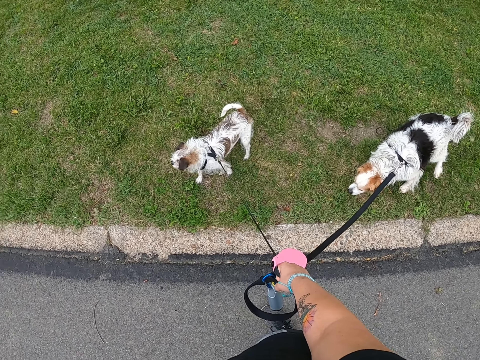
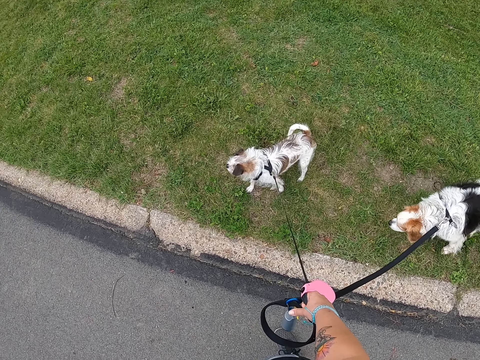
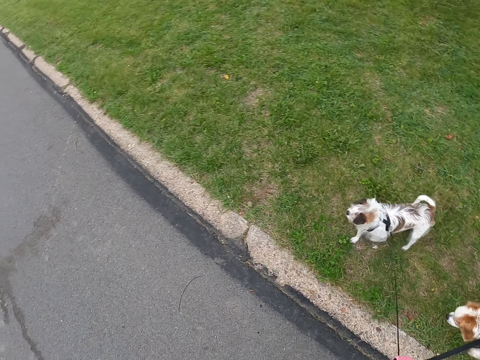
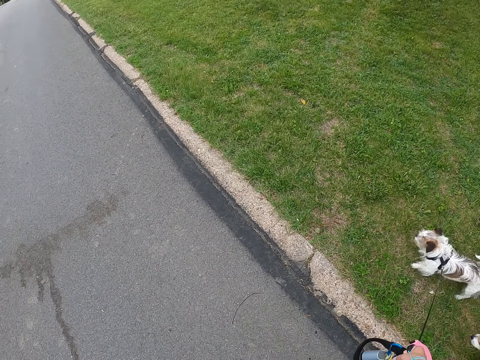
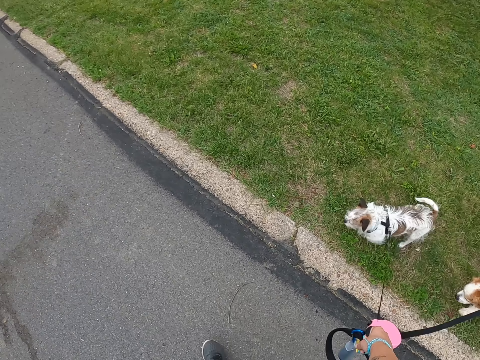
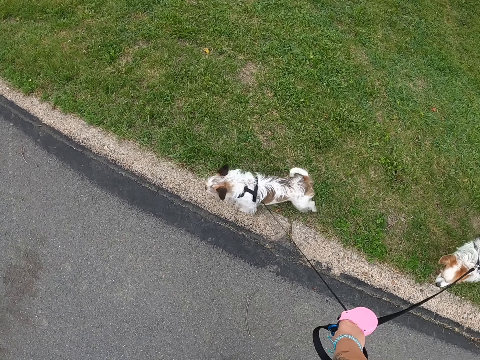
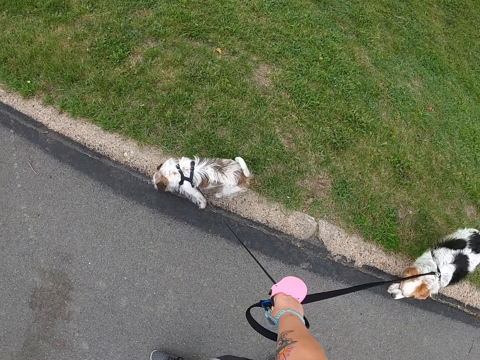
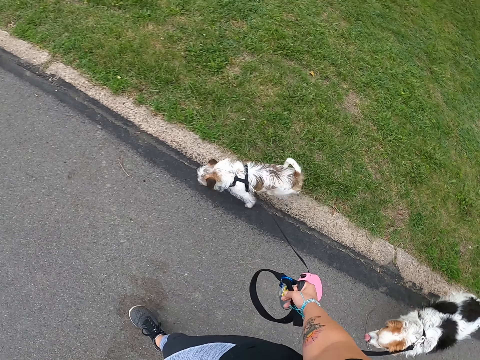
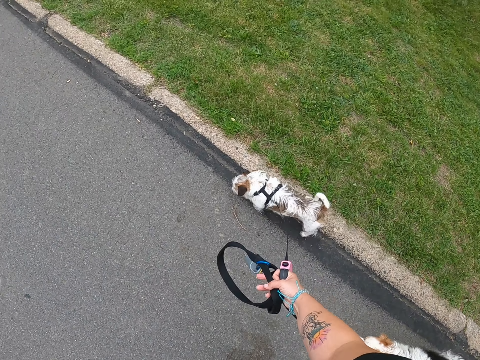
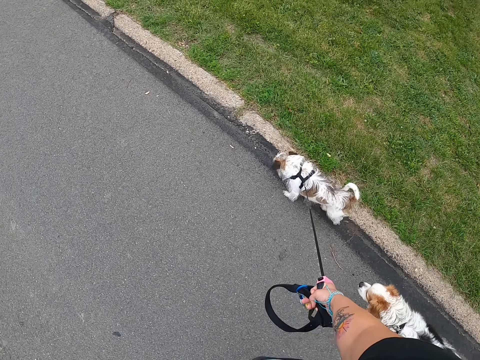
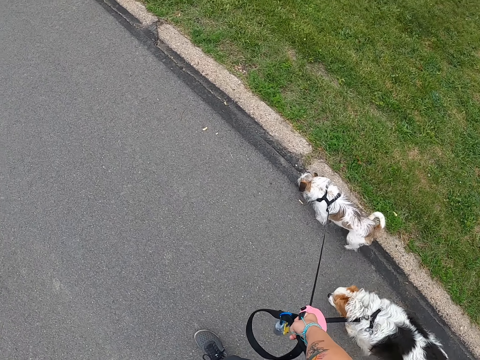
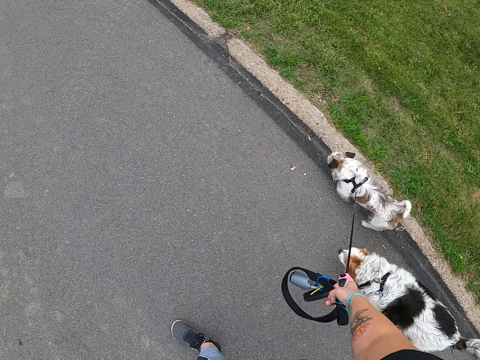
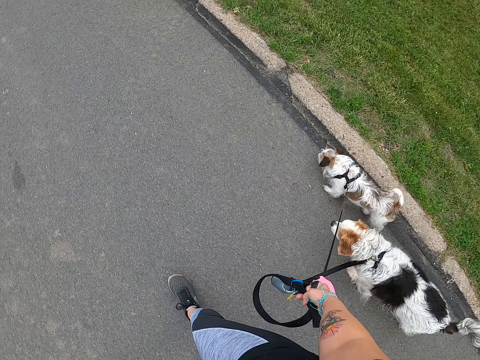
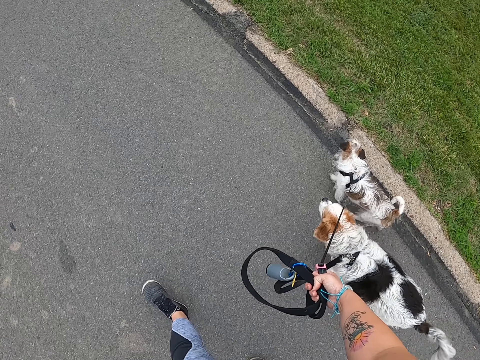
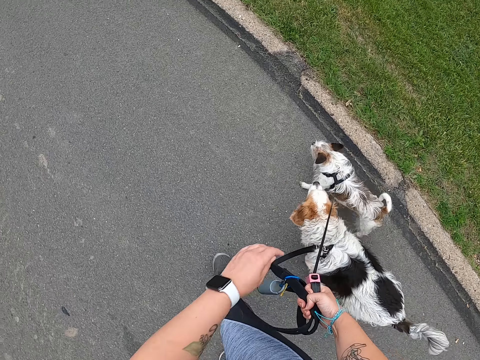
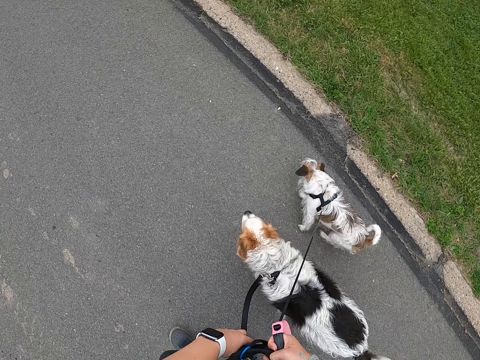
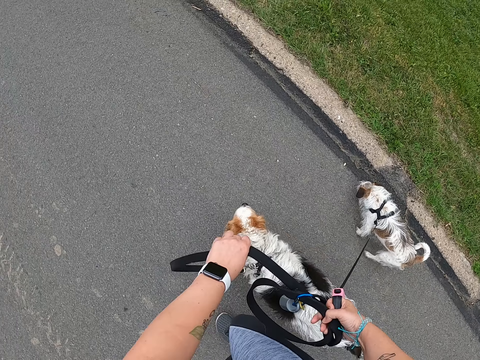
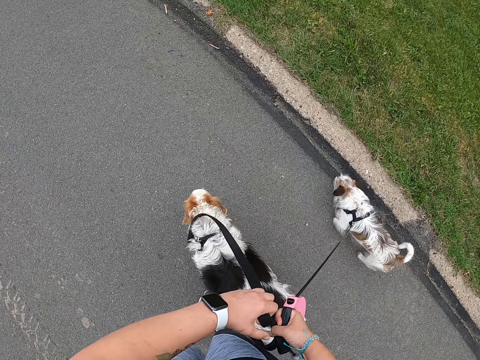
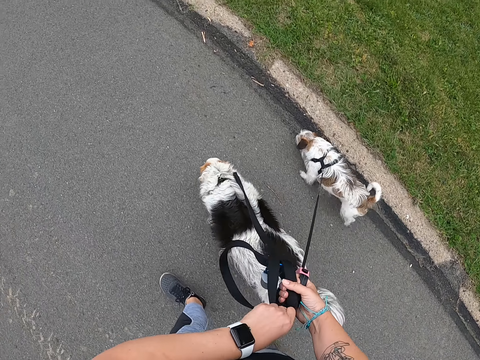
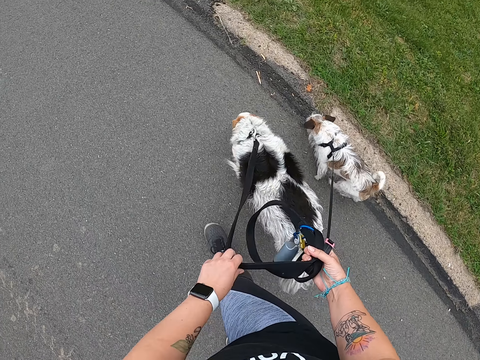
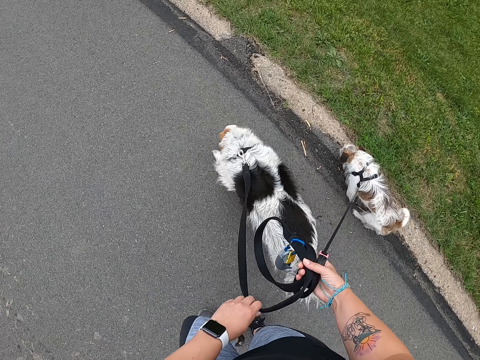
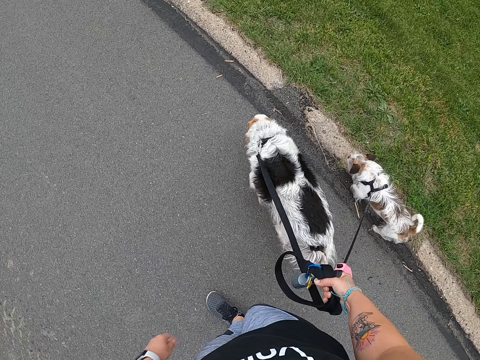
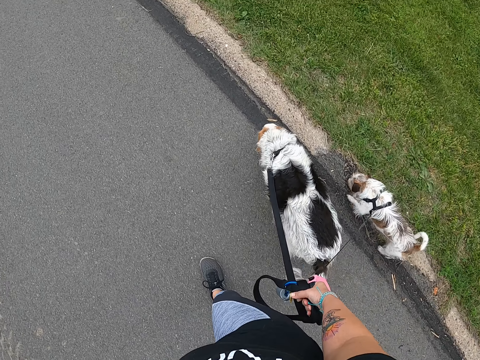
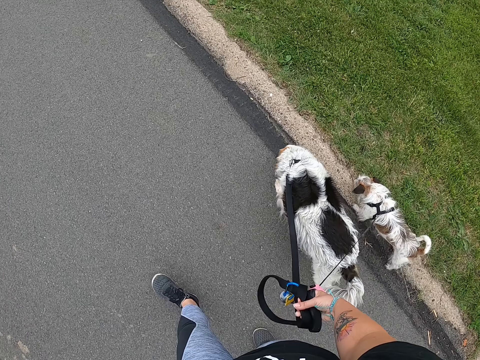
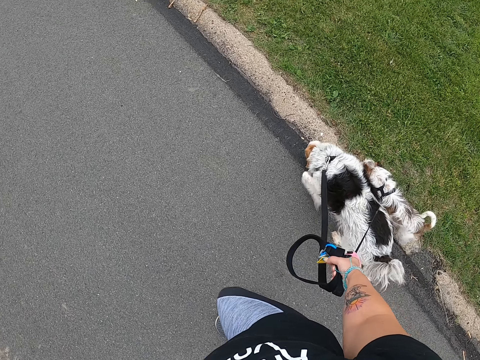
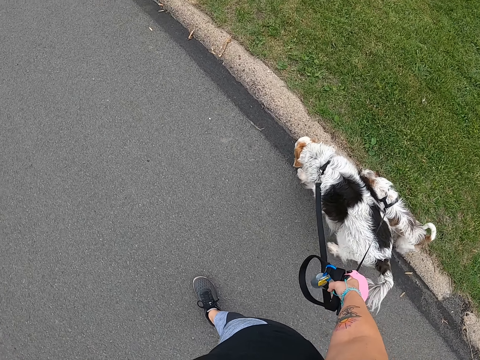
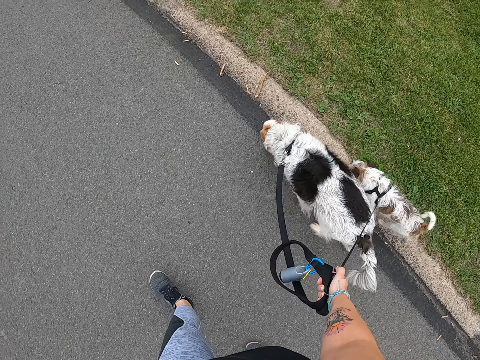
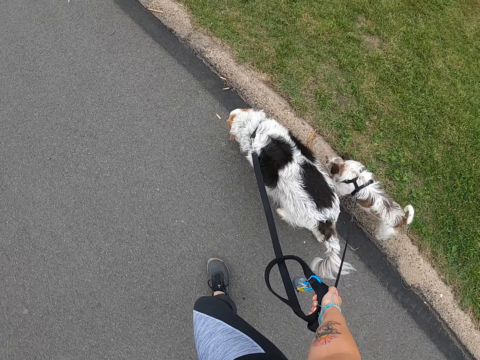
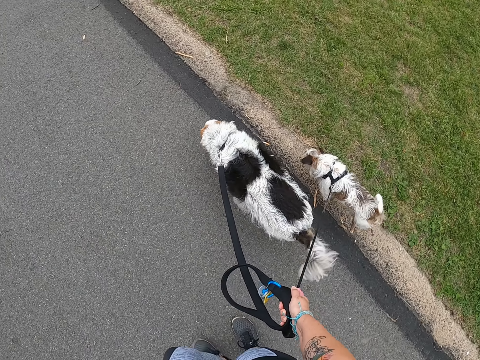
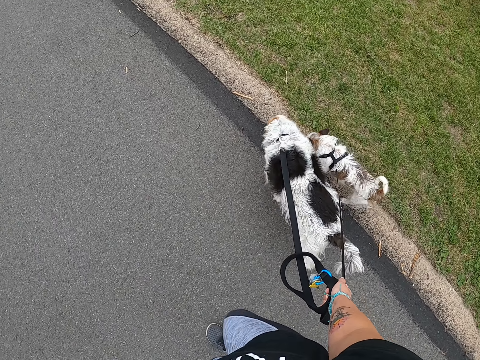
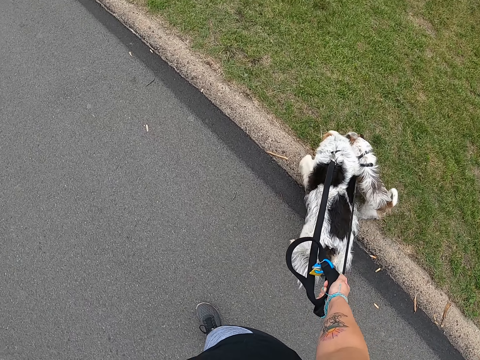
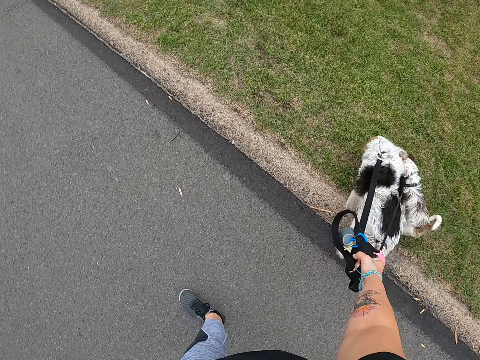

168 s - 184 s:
The camera wearer walks the dogs onto the road. She continues walking the dogs on the road. She untangles the leashes. She holds a leash with her left hand. She lifts the leash with her left hand. She continues walking the dogs on the road. The dogs sniff the lawn. The camera wearer walks the dogs onto the lawn.

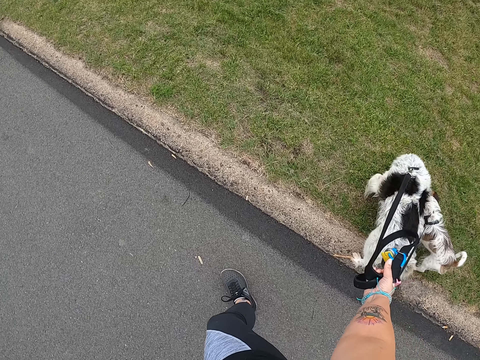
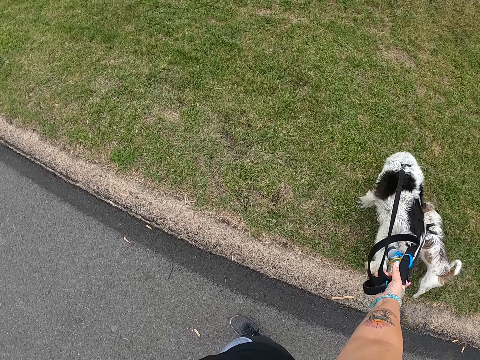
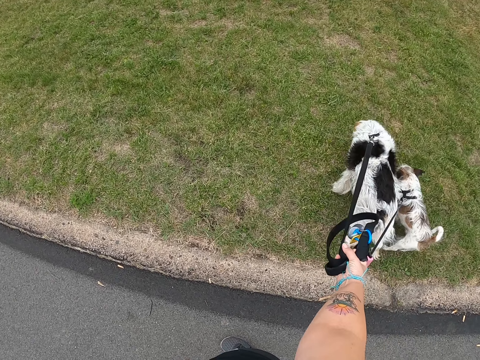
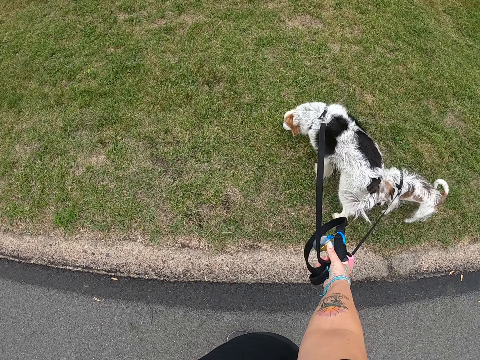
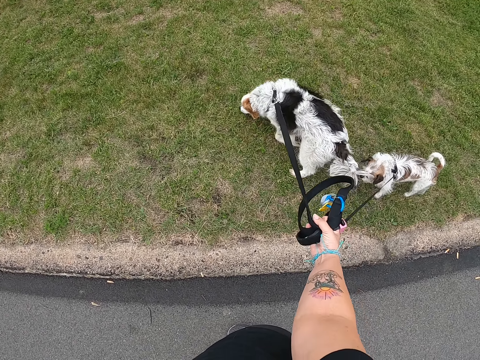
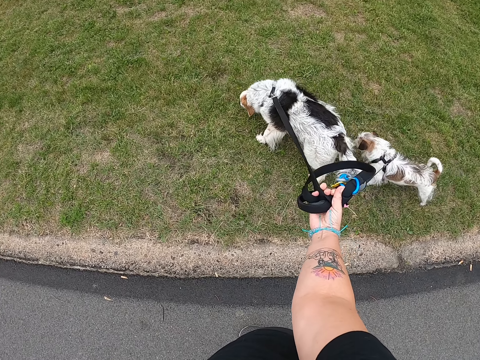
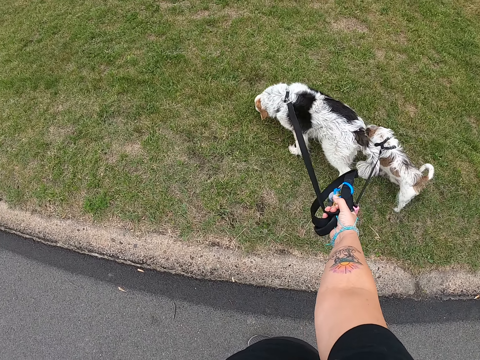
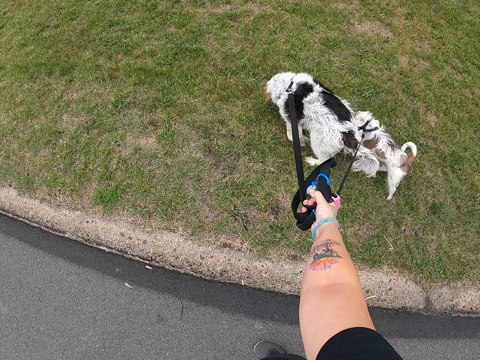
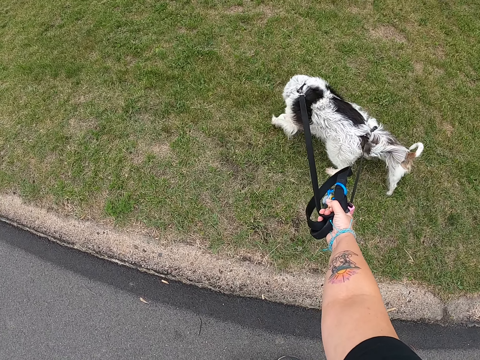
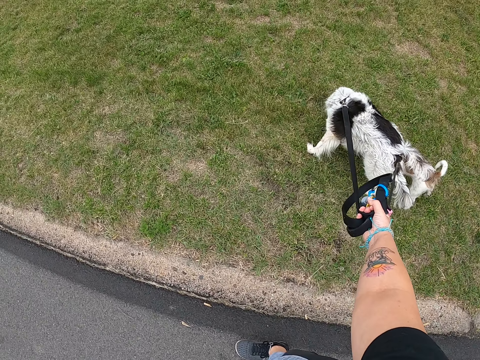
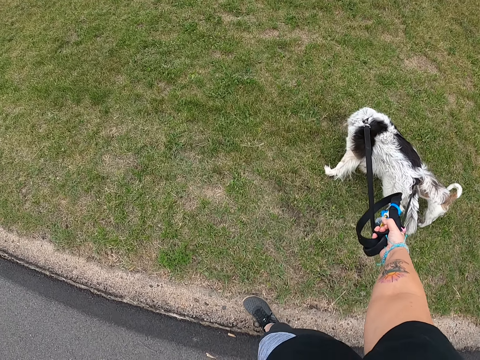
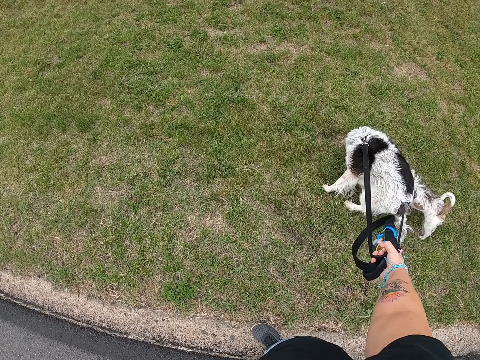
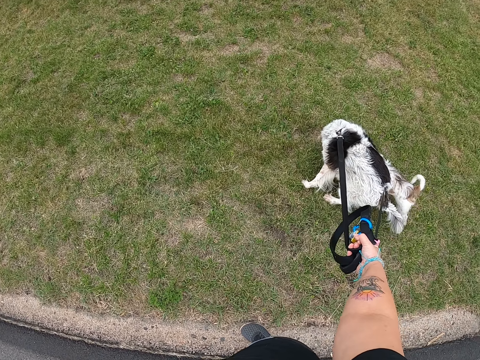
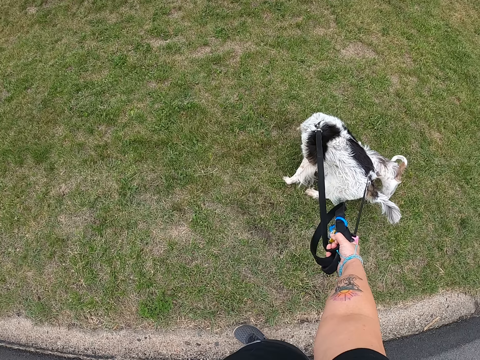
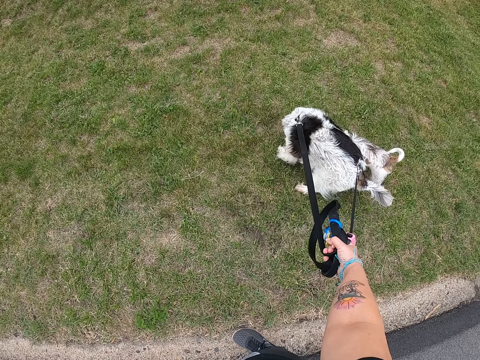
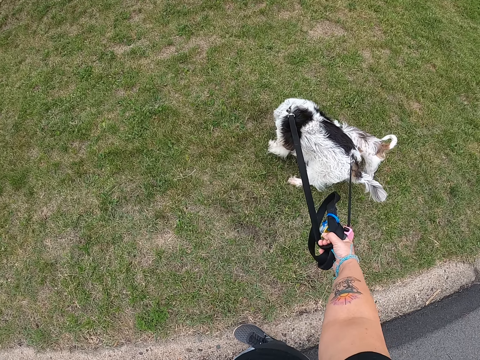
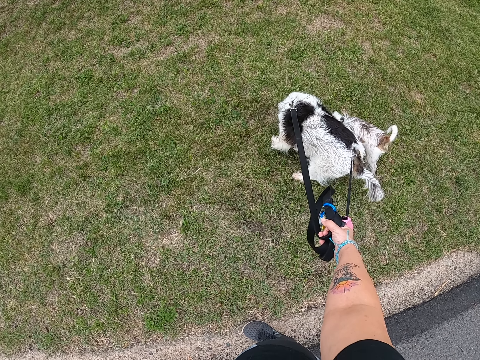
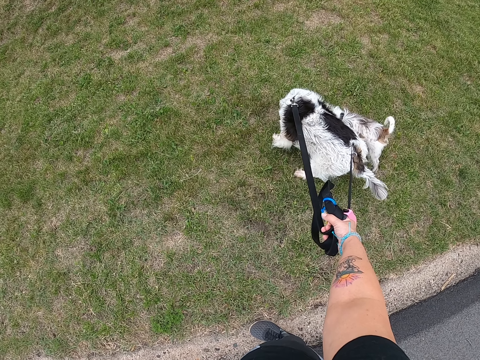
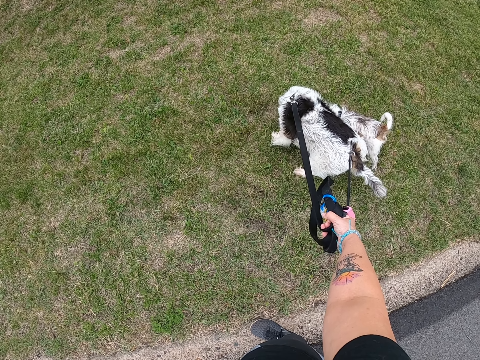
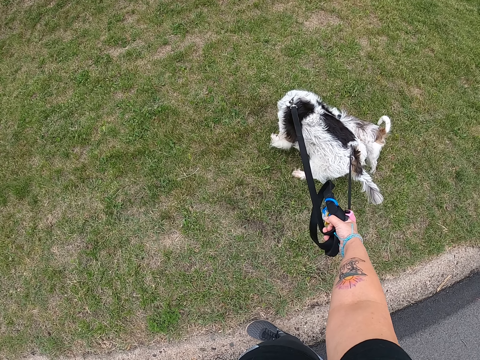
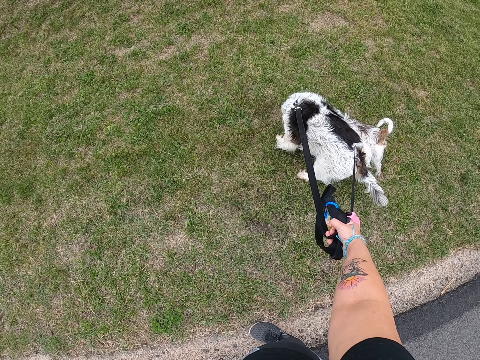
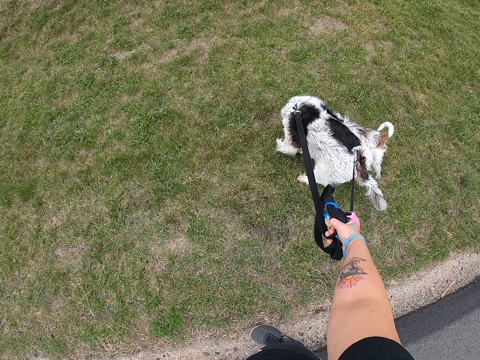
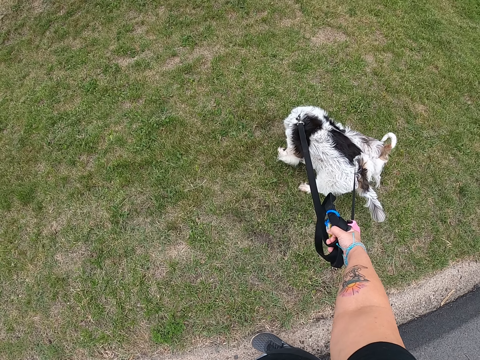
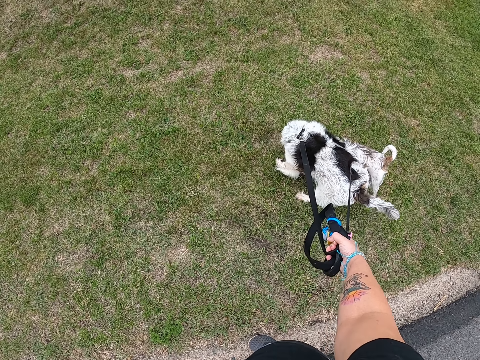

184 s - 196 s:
The camera wearer stops. They look at the dogs.
